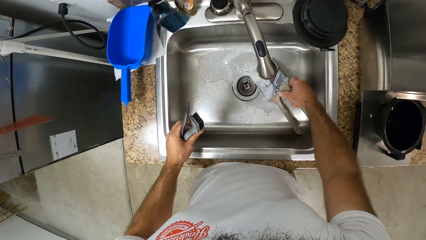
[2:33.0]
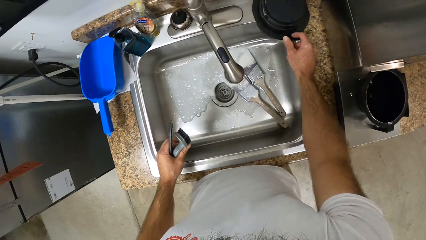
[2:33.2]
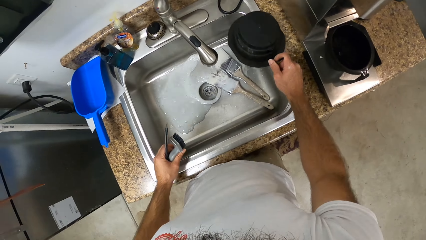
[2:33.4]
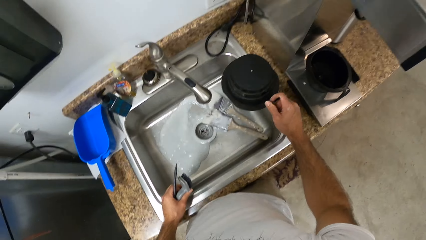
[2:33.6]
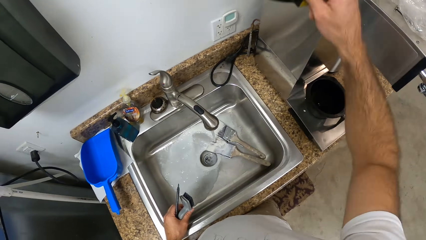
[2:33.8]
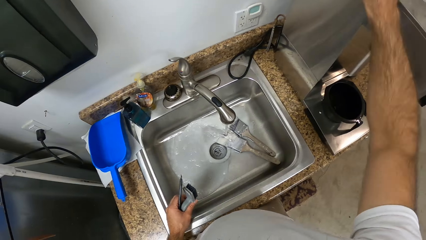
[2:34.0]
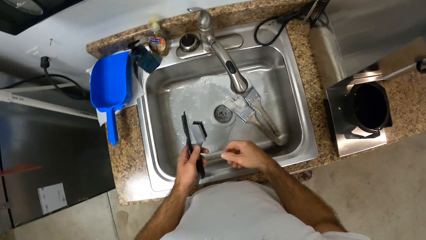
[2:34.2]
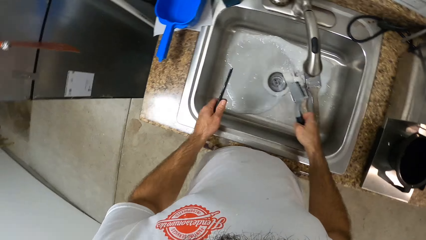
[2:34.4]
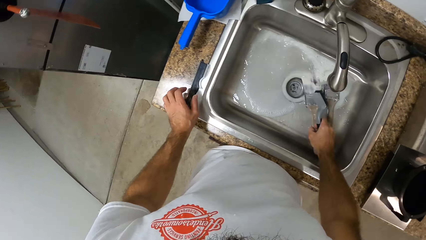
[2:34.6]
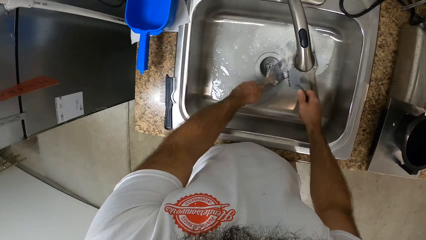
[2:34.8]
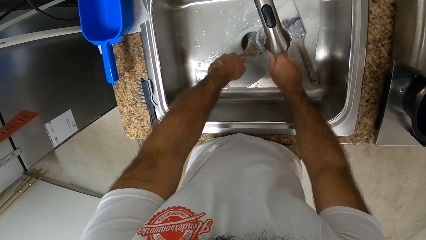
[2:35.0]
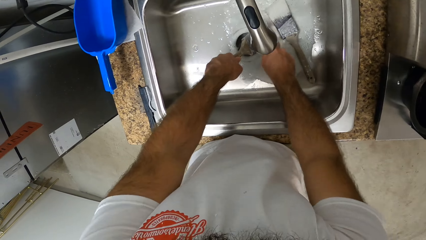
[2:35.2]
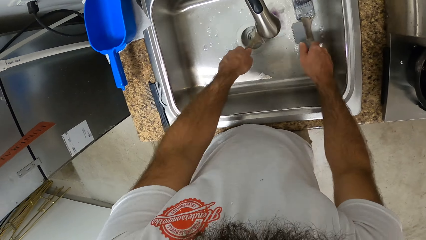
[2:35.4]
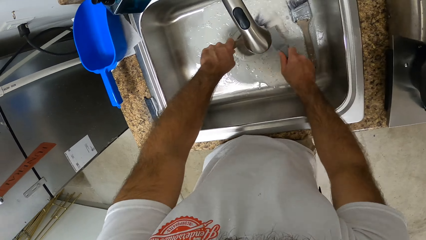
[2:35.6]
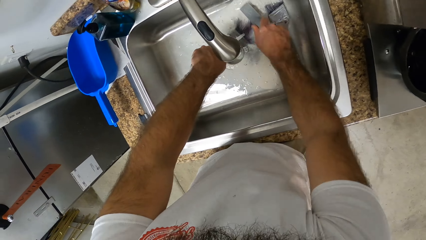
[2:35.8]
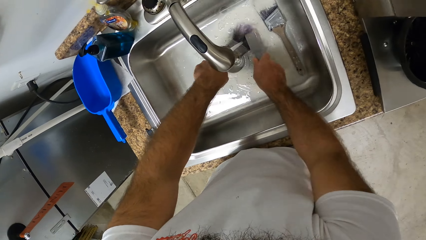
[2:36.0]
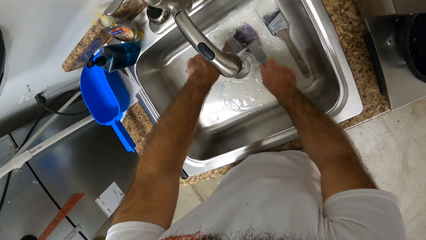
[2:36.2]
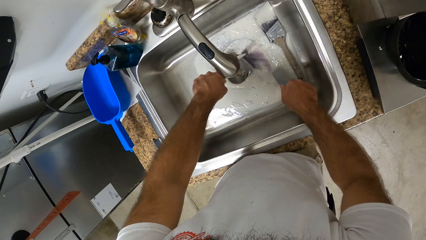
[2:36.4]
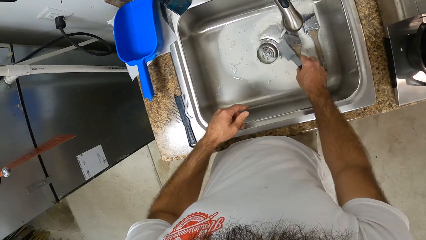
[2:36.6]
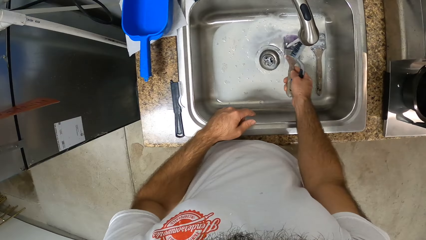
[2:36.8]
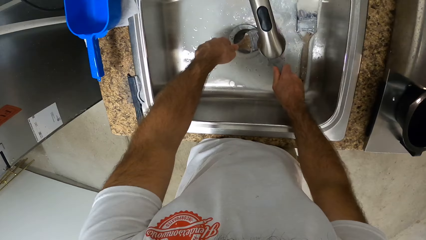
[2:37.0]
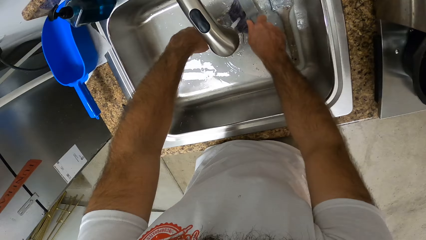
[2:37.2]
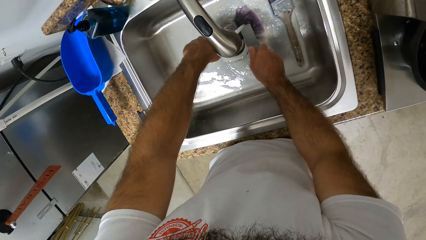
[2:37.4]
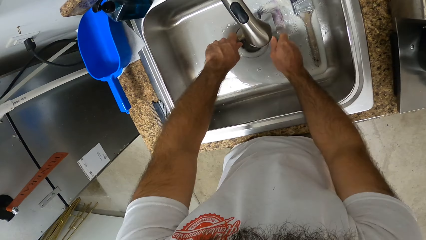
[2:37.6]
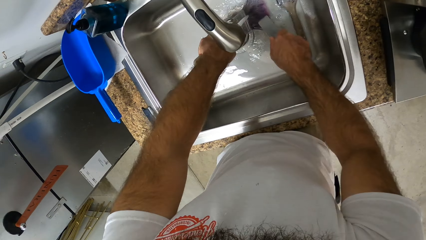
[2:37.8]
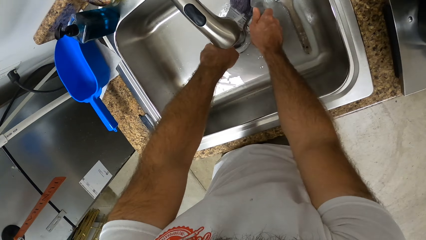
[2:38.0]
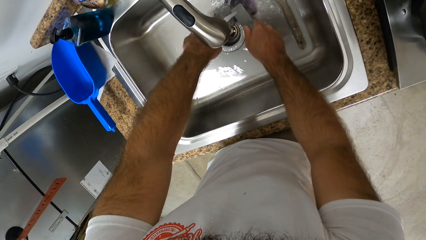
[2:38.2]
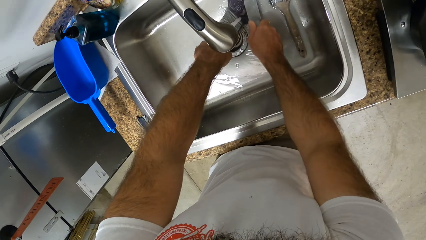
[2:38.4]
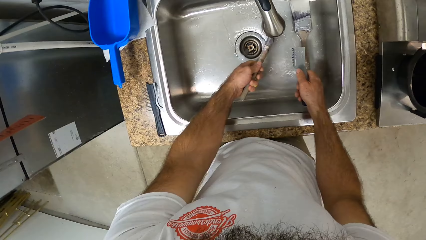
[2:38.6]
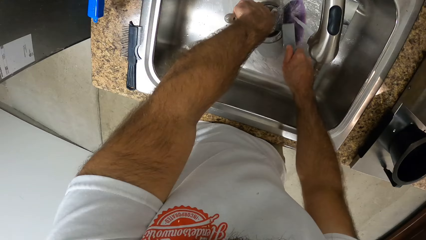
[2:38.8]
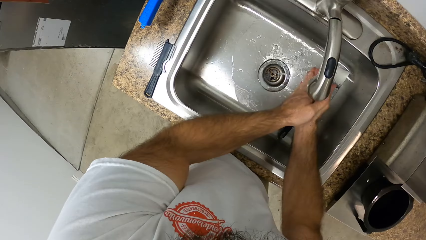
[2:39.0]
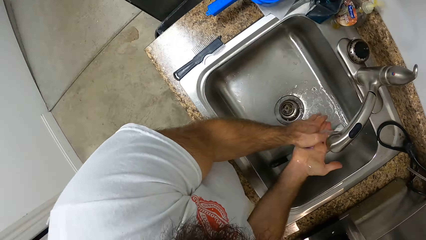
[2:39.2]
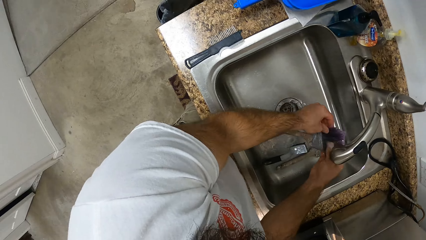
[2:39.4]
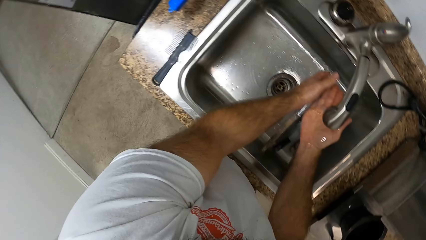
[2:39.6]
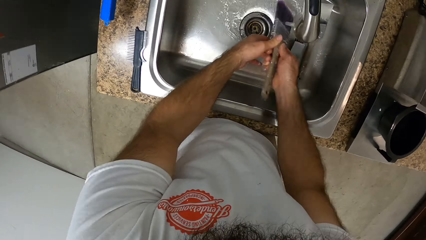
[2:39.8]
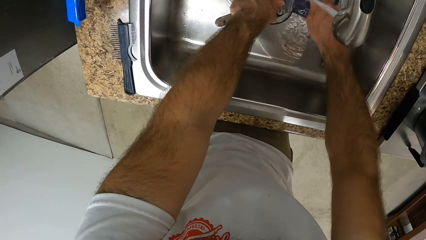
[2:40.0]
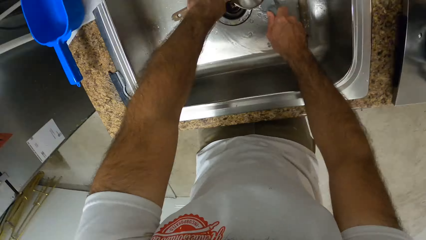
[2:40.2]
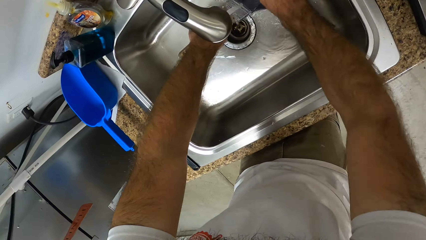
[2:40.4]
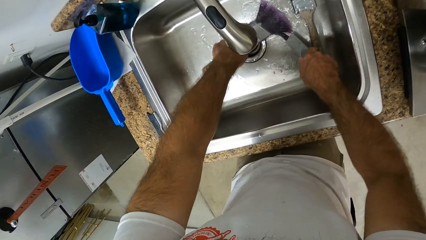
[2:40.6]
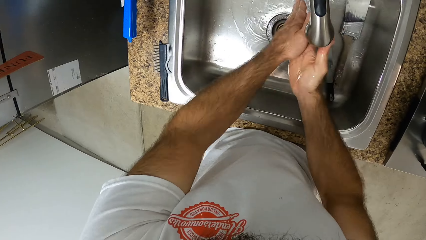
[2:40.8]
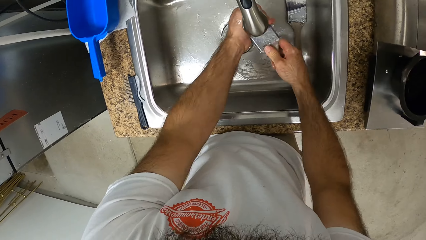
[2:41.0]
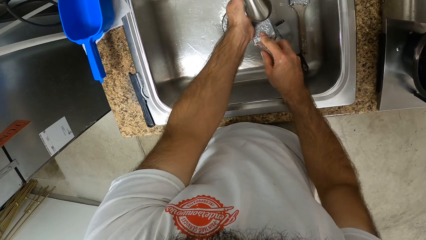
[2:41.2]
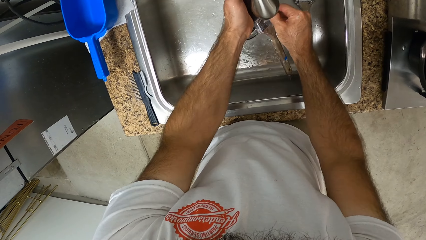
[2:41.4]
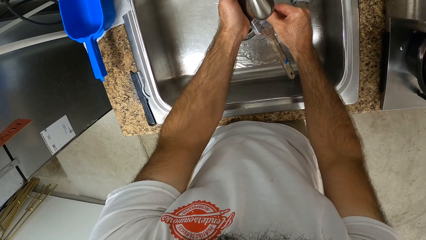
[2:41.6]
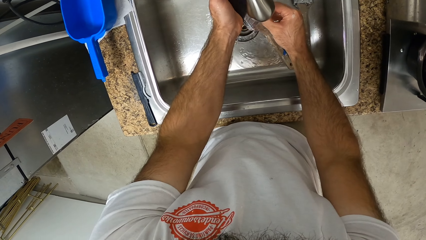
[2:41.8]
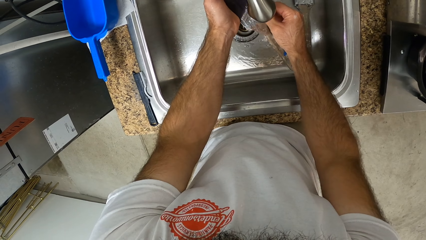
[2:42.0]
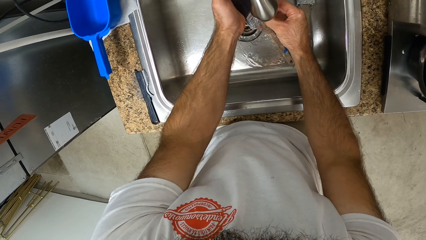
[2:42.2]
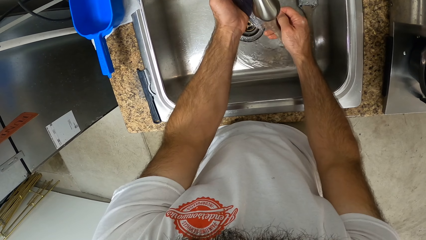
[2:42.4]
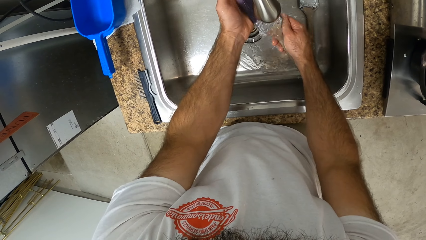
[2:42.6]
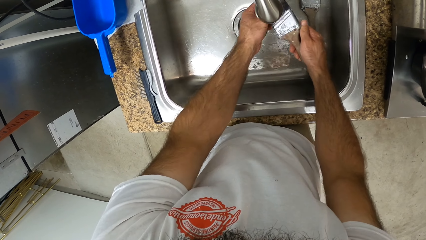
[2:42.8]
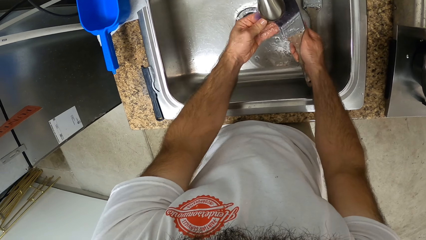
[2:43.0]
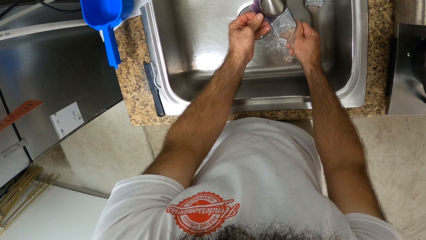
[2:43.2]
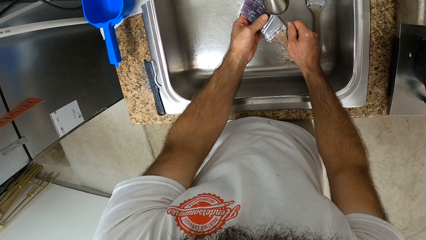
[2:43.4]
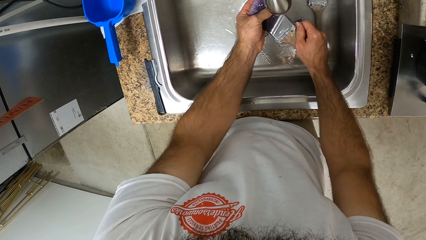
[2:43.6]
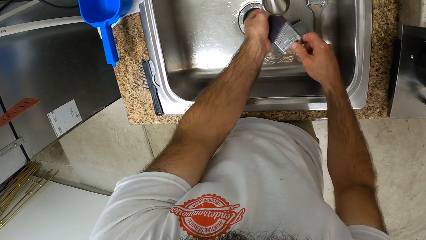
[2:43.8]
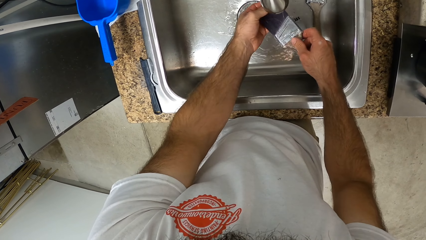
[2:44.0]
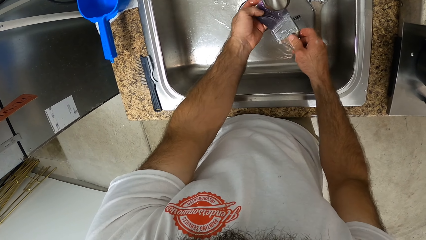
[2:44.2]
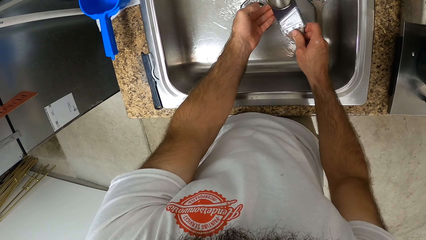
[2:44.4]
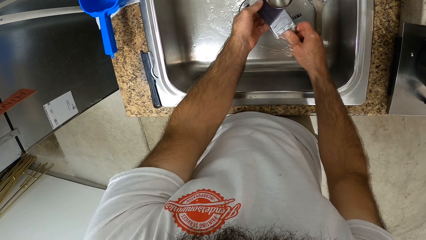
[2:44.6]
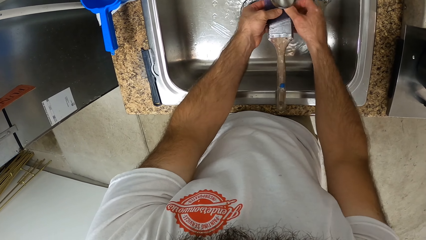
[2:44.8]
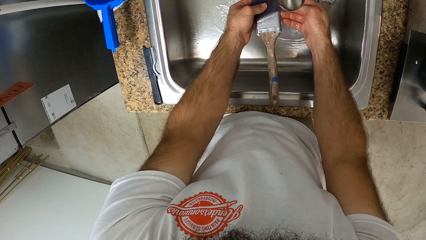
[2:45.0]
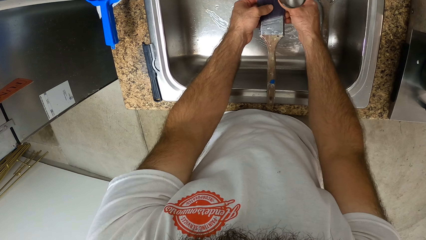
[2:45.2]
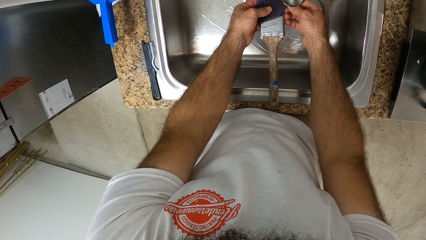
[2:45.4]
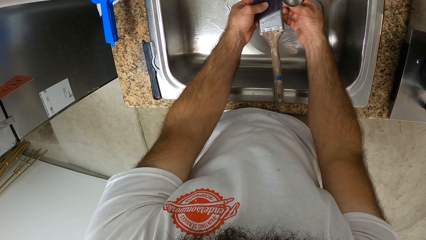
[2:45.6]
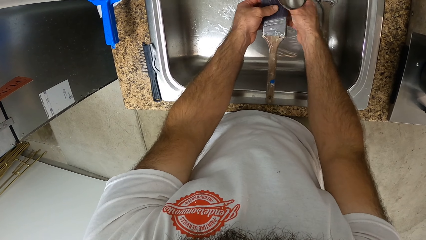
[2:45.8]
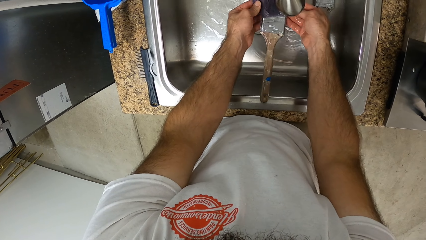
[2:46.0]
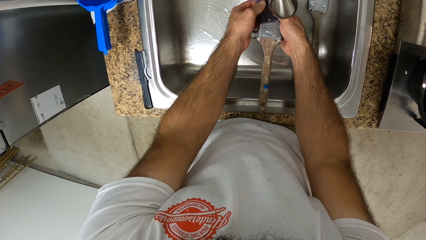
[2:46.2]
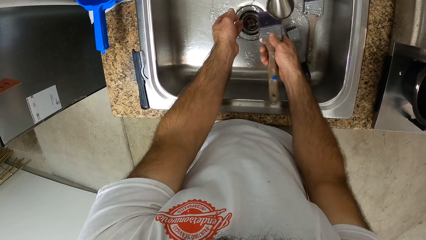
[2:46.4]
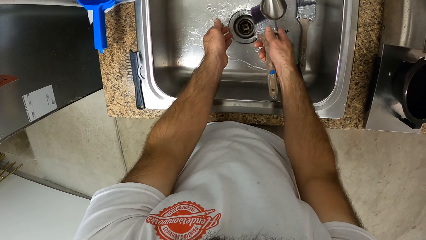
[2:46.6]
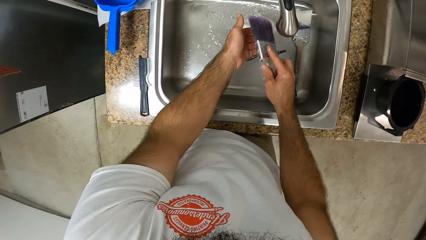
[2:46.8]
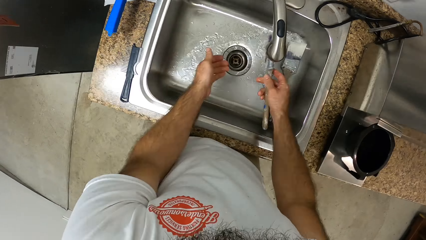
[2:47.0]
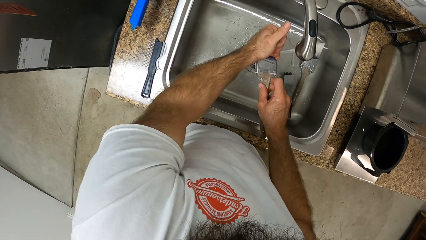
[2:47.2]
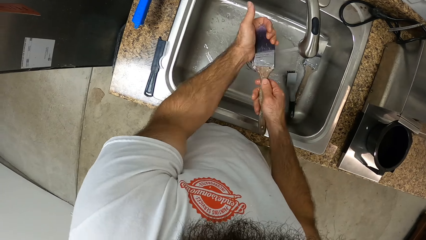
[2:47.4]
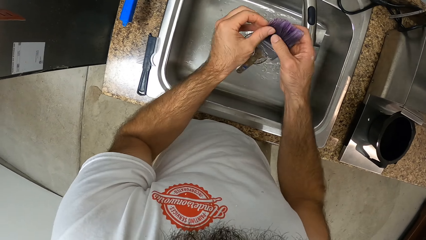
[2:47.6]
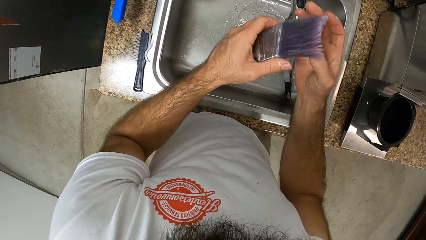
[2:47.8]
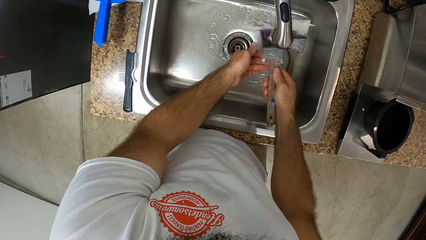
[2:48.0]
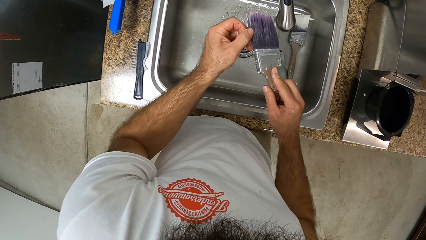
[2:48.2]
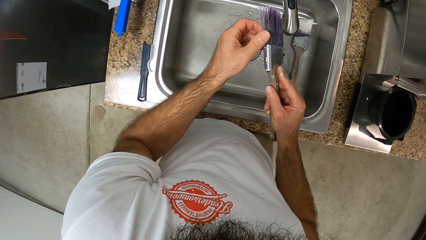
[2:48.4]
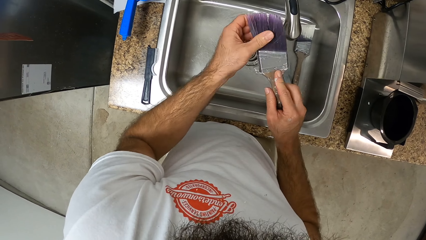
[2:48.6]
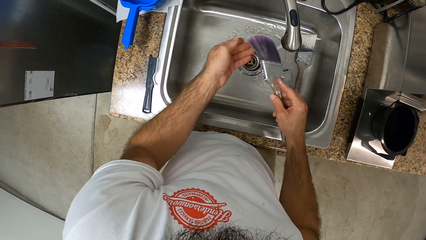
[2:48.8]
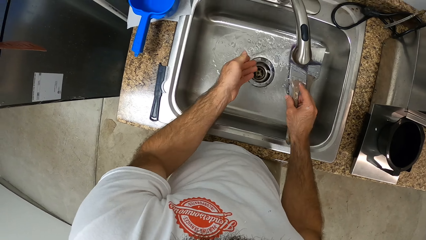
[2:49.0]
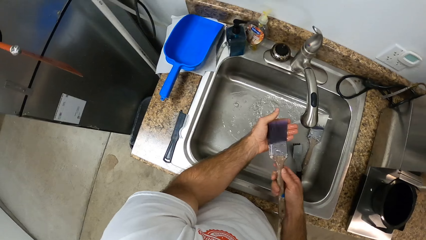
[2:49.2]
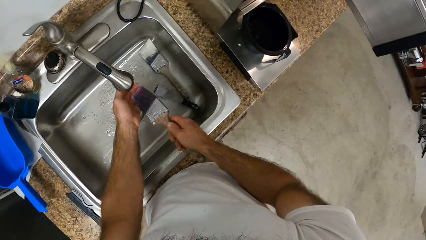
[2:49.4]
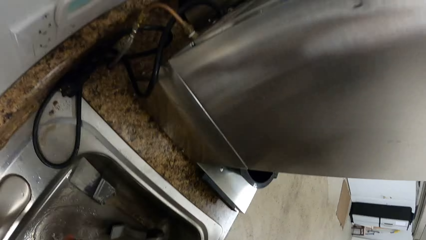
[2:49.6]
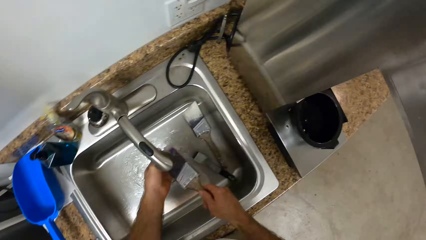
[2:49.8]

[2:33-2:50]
The camera wearer switches on the sink tap. They put the paint brush in the sink. They move a tin on the countertop. They clear the paint brush in the sink. They look around.
